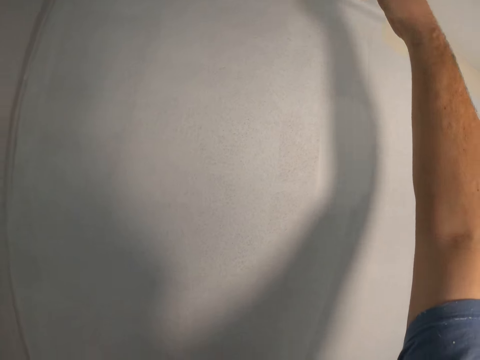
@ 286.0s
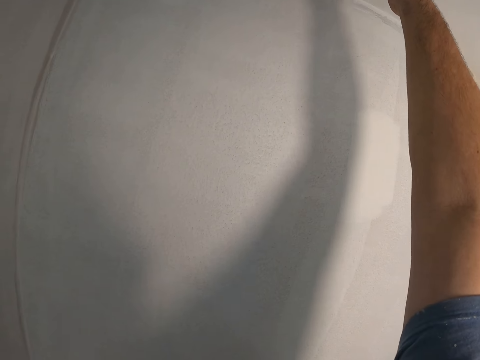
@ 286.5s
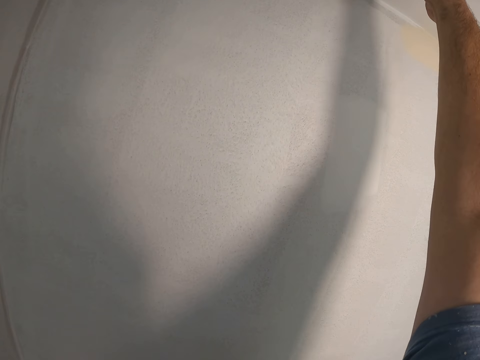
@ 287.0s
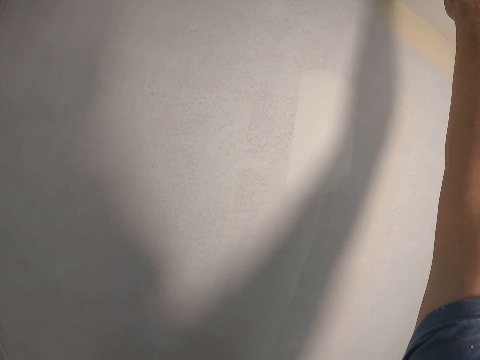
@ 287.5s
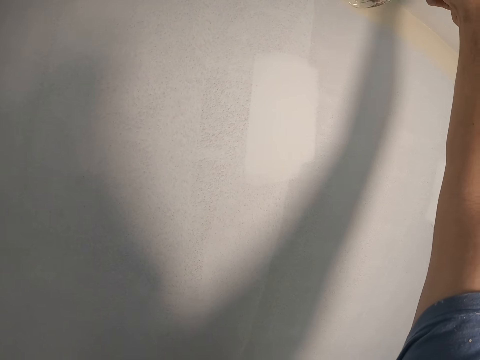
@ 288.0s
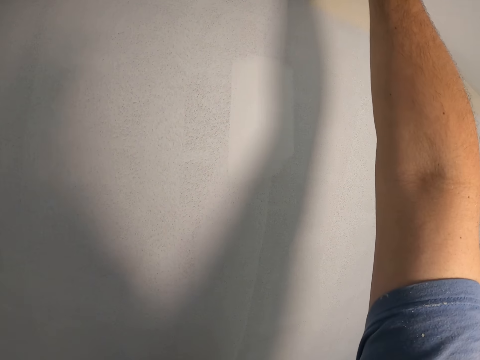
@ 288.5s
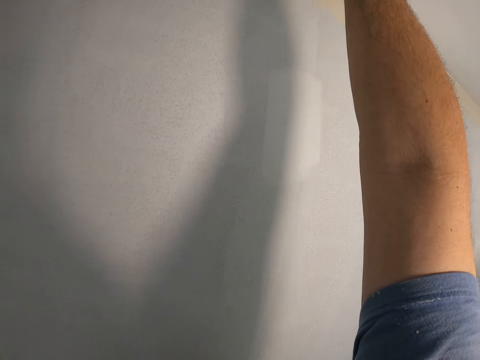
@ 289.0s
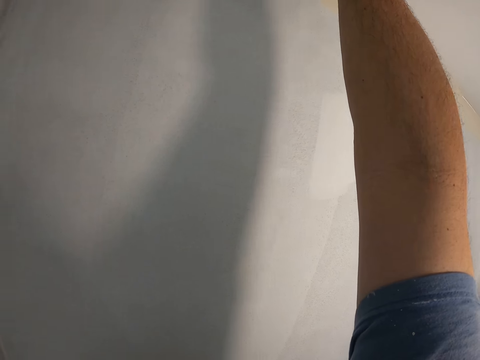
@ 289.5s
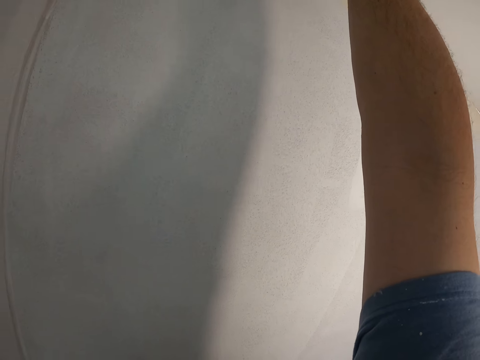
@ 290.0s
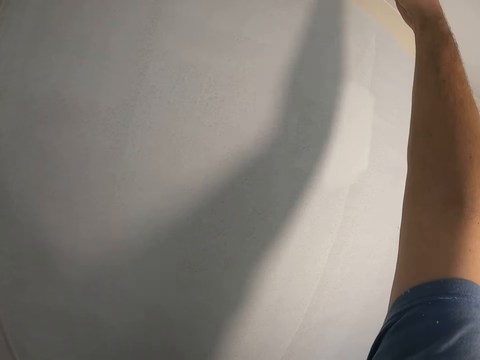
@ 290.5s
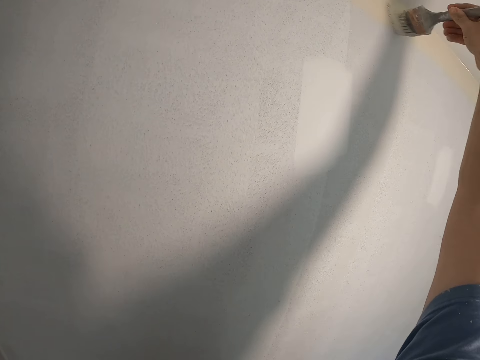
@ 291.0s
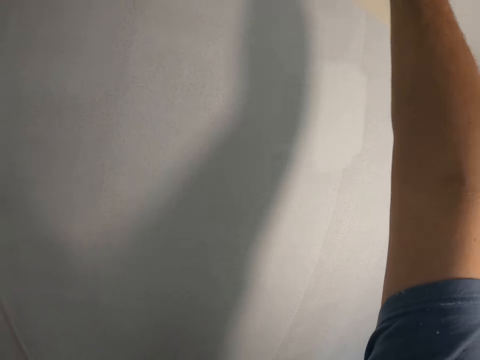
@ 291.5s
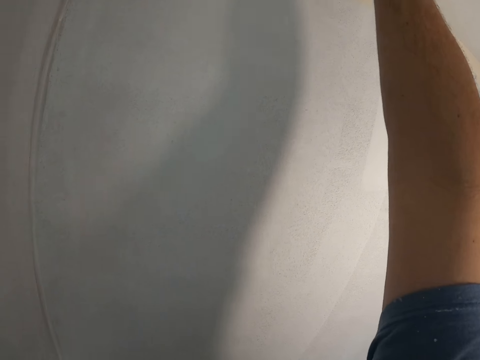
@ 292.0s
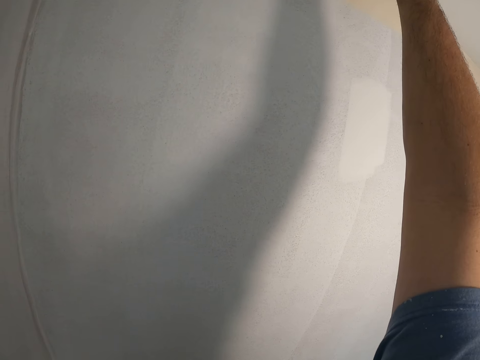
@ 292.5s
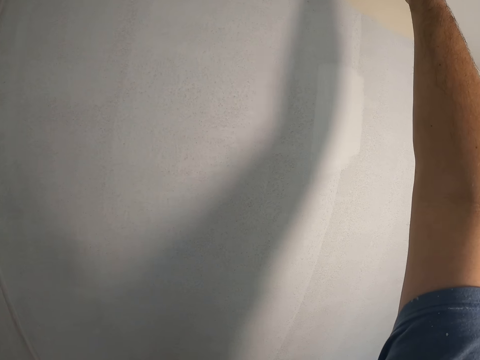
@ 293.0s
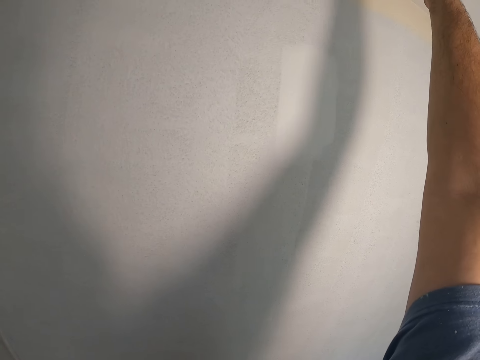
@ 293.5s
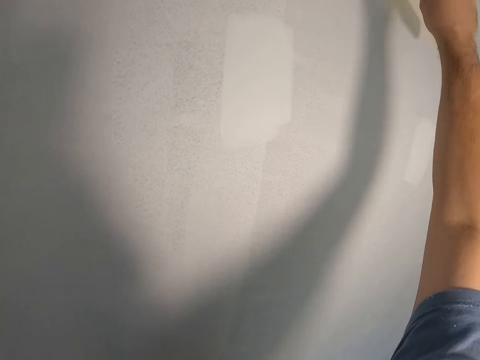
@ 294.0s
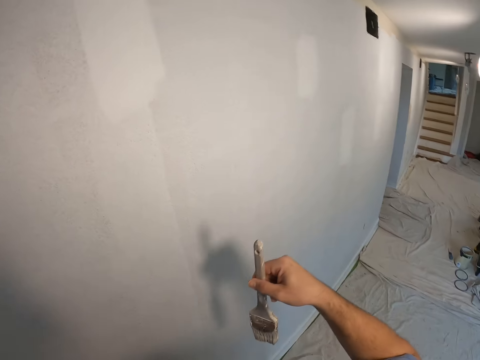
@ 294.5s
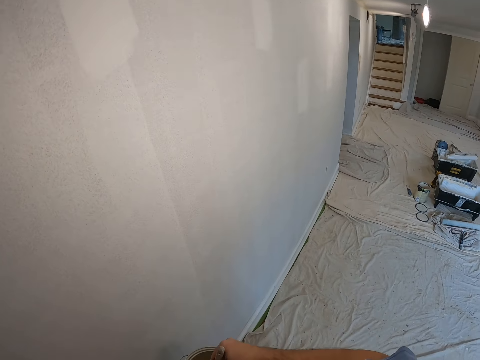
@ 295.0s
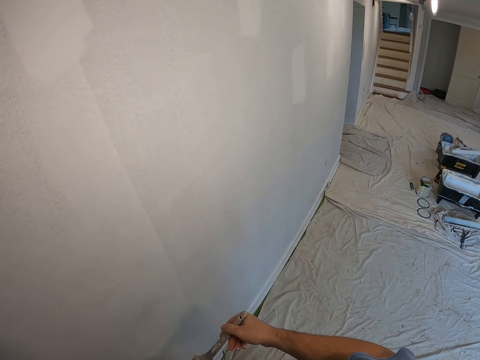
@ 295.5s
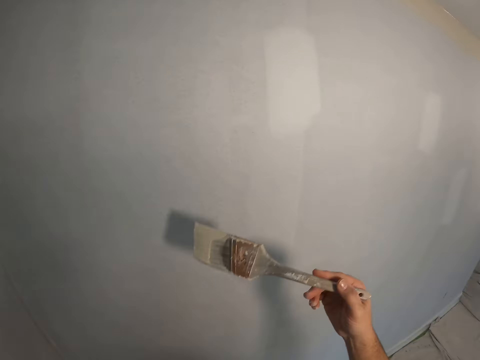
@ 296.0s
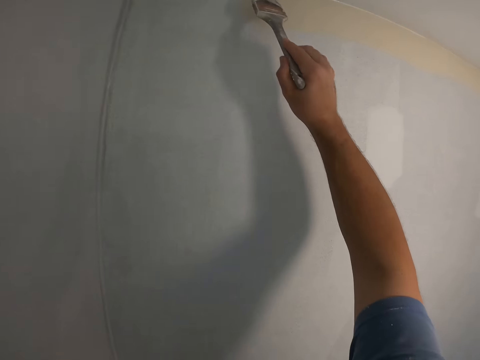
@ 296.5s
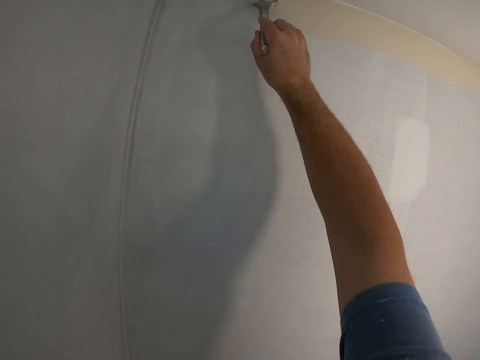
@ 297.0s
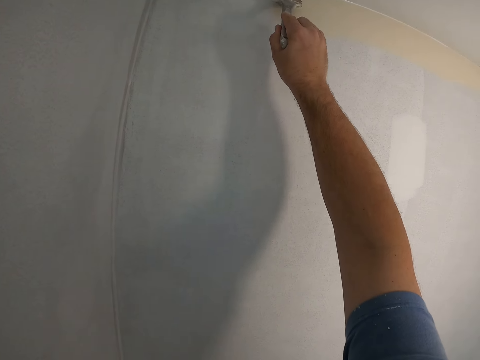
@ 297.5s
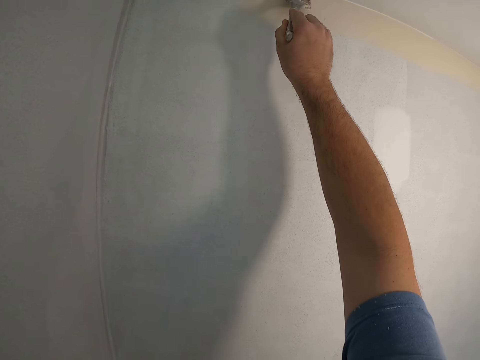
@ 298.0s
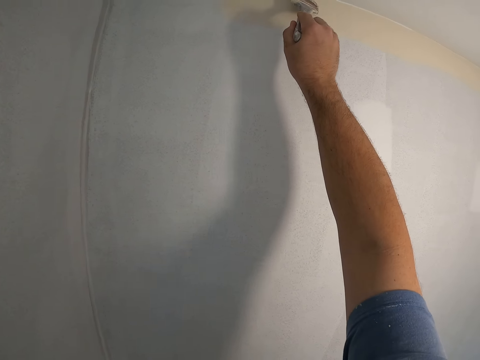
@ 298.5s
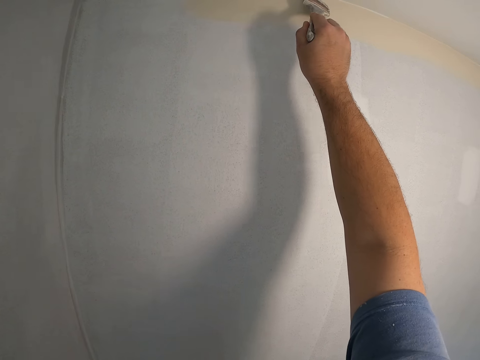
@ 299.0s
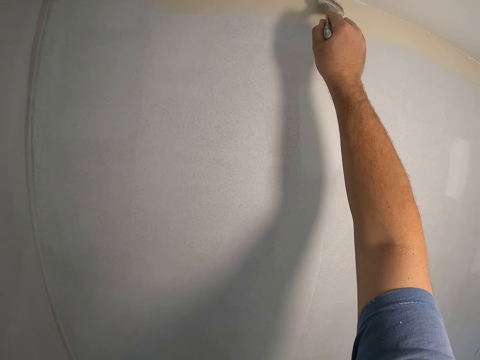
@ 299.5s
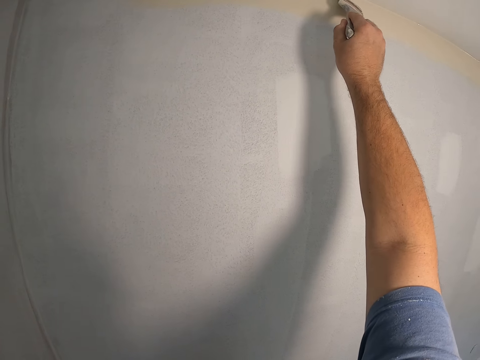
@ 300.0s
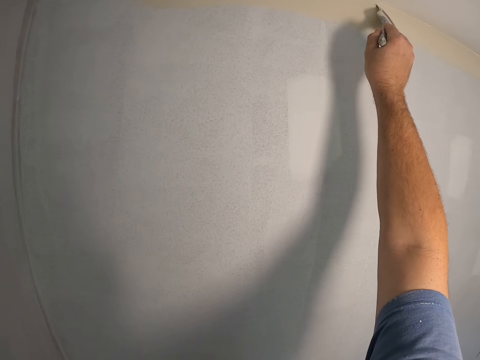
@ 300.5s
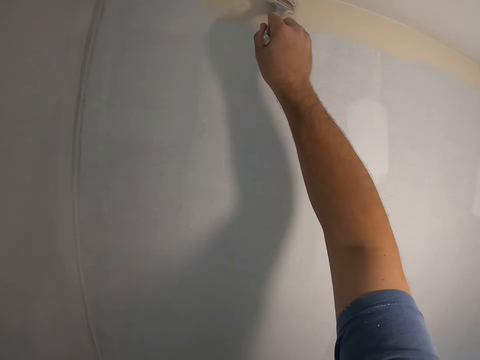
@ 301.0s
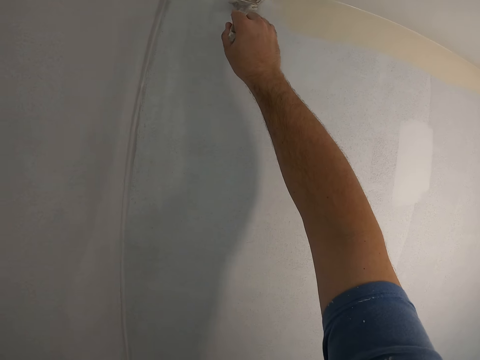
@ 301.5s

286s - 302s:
The camera wearer paints the edge of the wall in the house. They dip the paint brush into the paint. They paint the wall in the house.

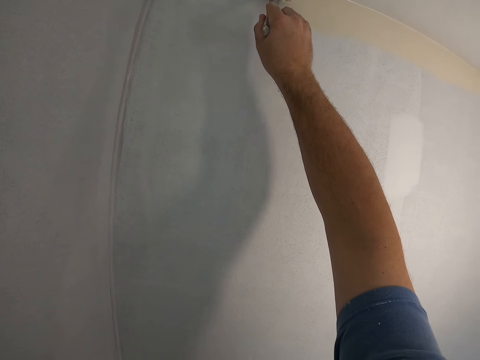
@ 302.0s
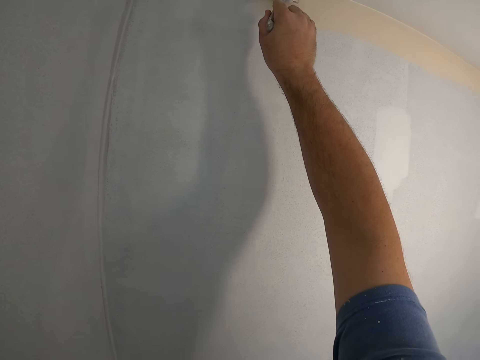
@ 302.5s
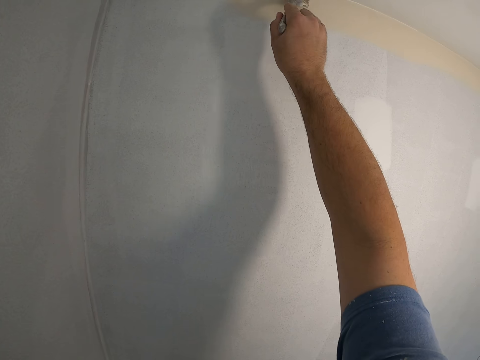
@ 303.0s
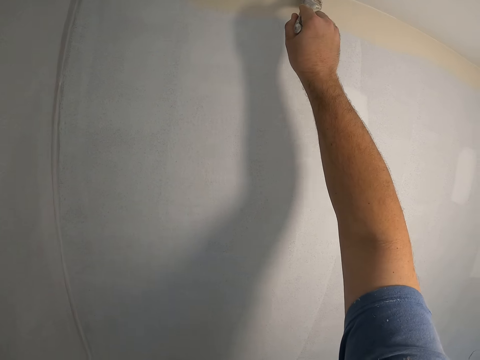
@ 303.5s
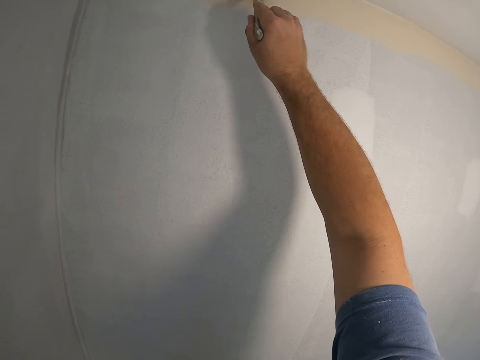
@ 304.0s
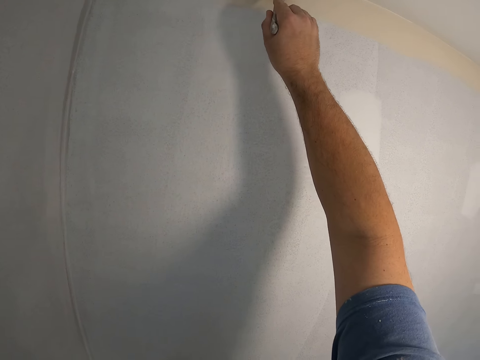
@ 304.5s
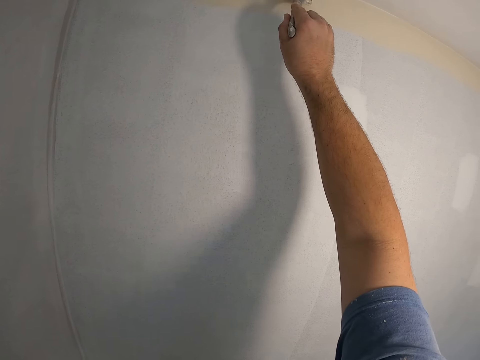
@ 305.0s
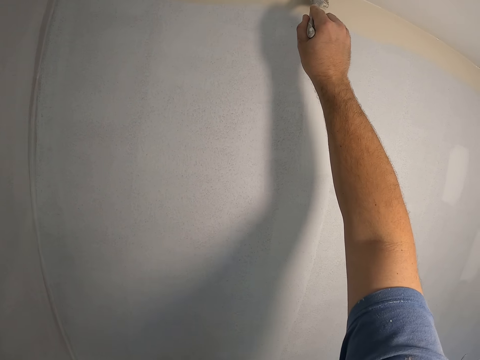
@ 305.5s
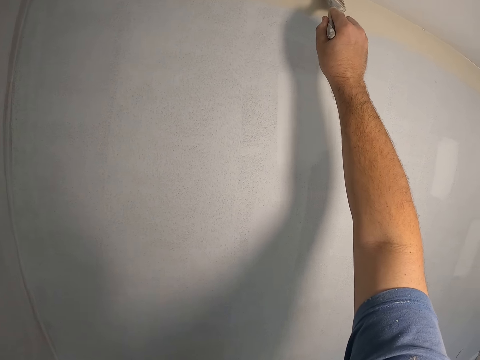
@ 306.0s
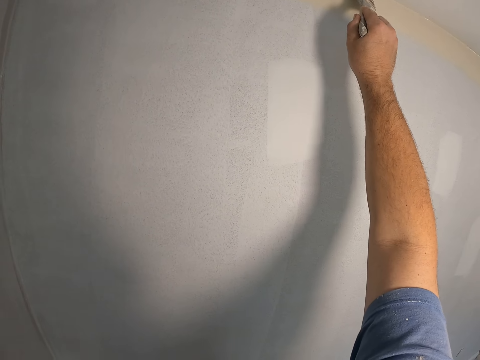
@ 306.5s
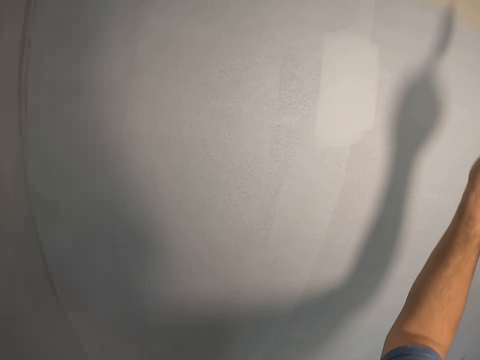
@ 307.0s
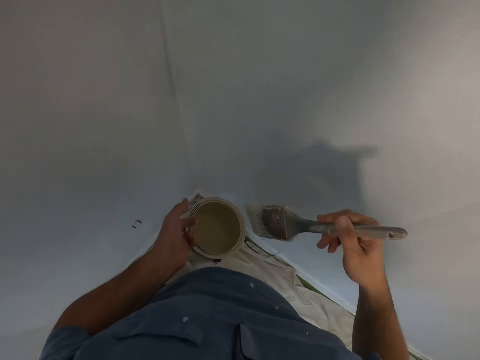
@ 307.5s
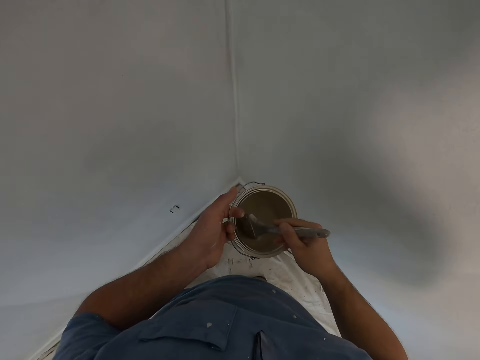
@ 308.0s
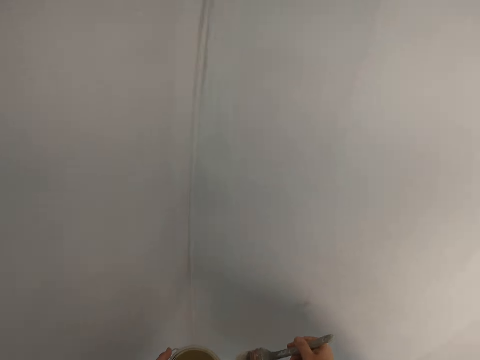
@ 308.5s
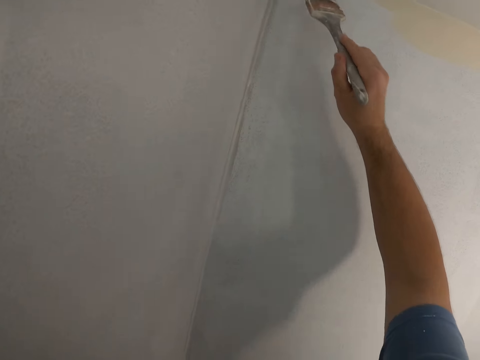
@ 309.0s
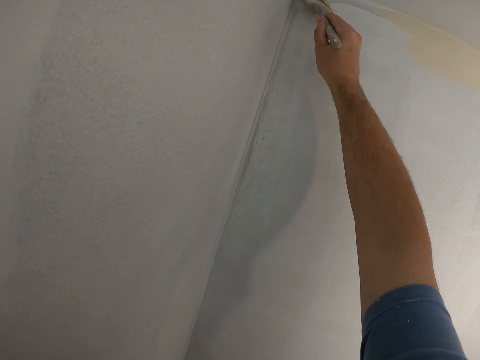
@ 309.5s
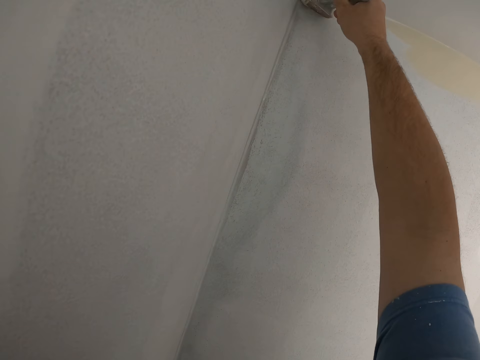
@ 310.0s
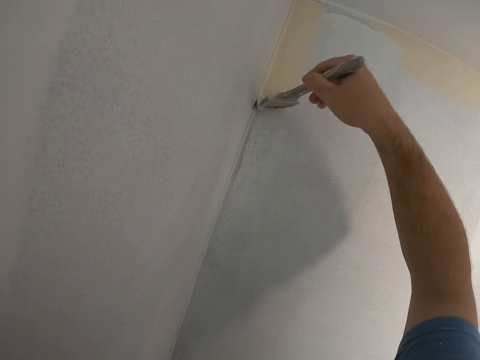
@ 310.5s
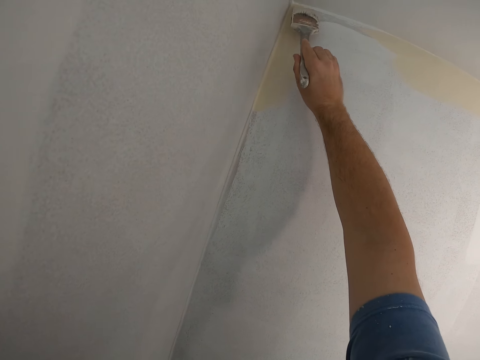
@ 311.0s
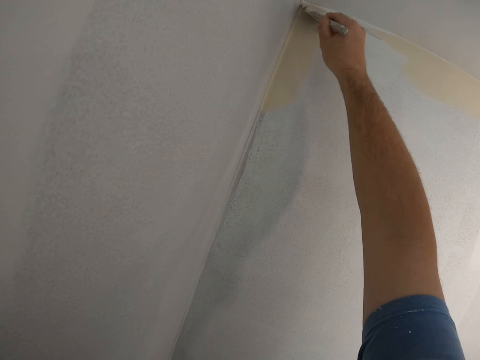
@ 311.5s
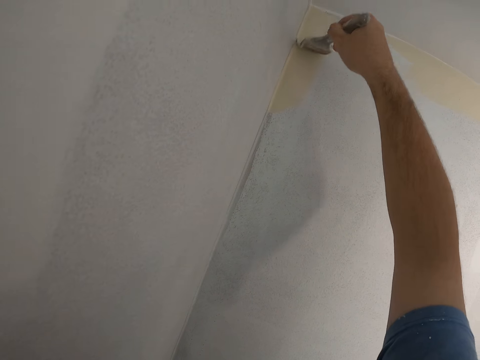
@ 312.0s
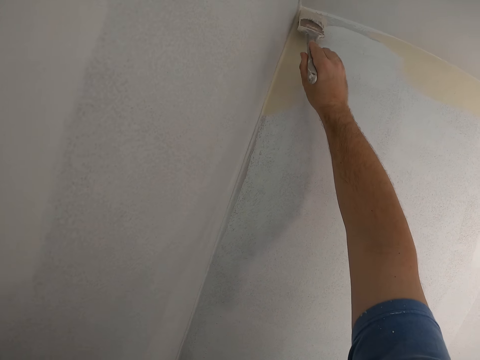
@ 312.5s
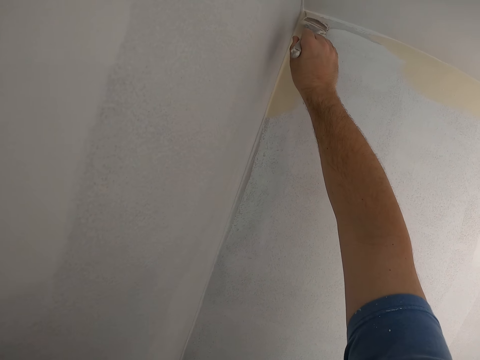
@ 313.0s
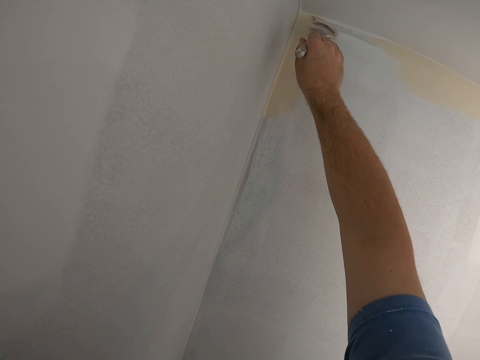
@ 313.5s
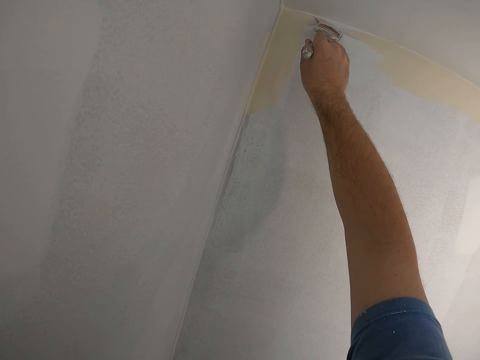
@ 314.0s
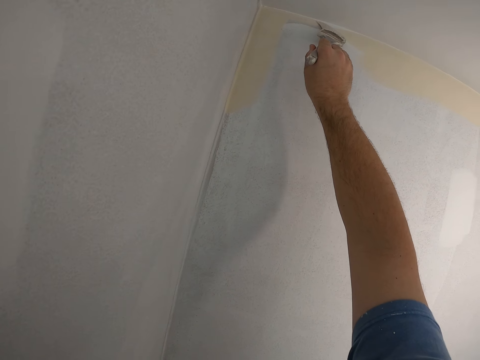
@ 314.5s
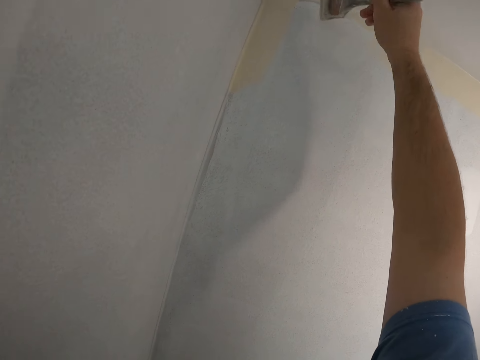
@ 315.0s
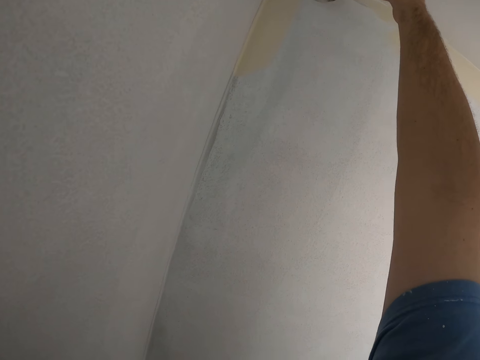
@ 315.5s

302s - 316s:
The camera wearer dips the paint brush into the paint container. They paint the edge of the wall in the house.
